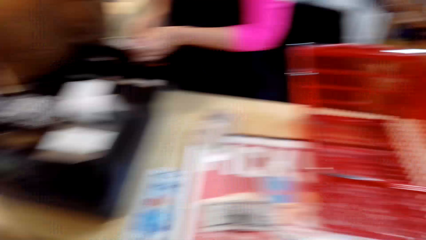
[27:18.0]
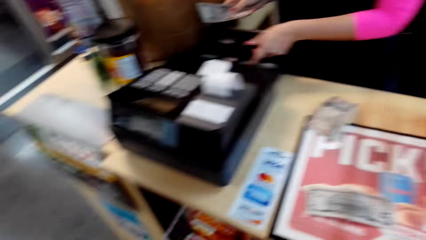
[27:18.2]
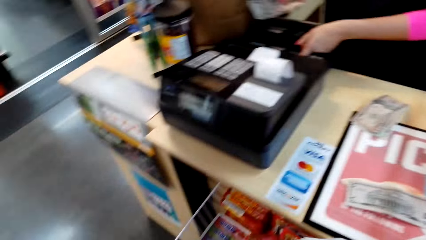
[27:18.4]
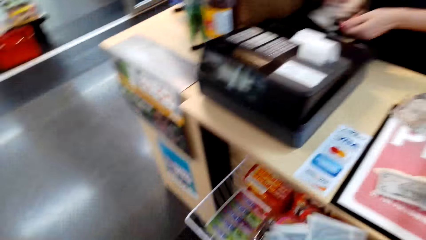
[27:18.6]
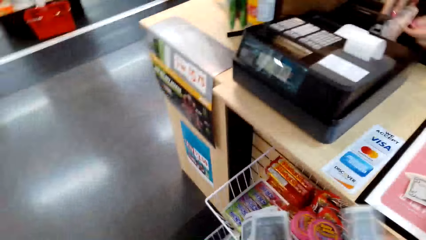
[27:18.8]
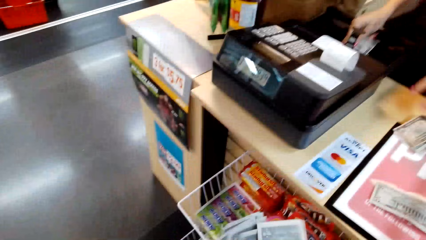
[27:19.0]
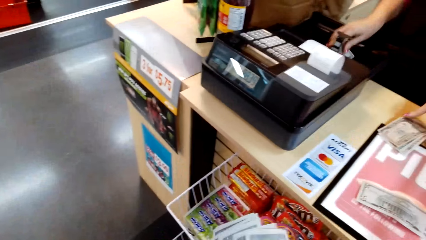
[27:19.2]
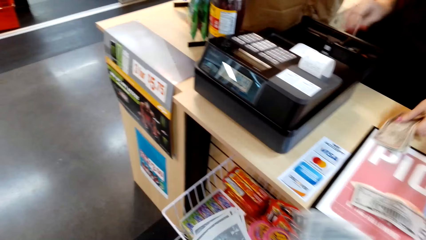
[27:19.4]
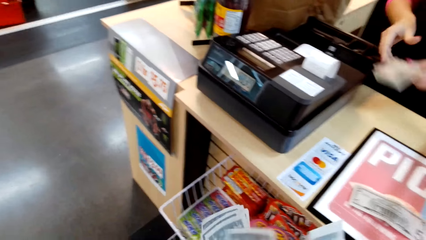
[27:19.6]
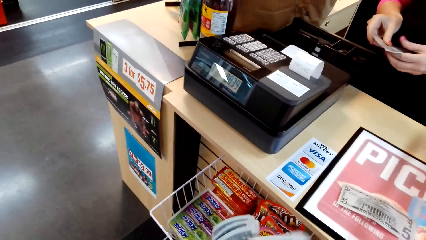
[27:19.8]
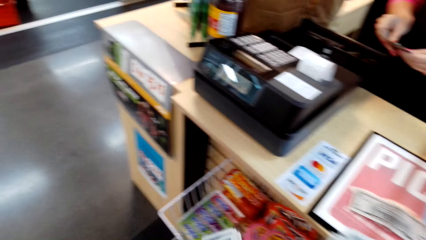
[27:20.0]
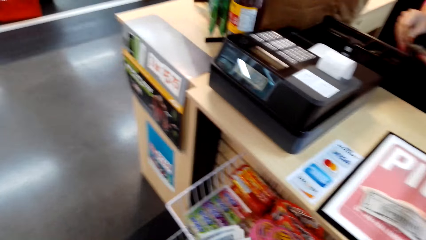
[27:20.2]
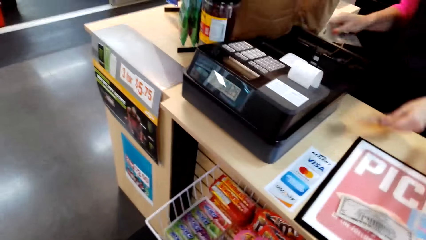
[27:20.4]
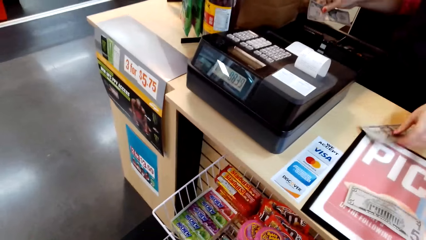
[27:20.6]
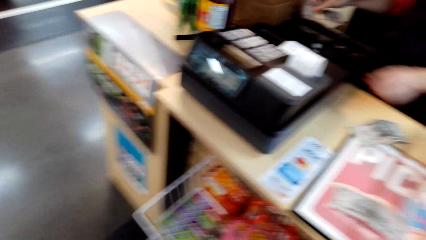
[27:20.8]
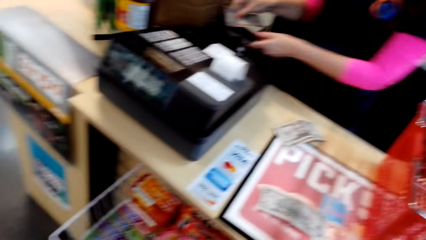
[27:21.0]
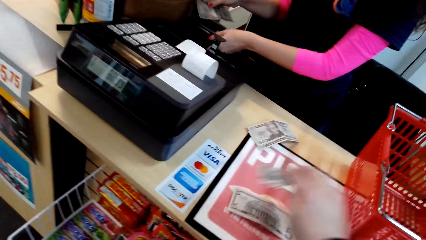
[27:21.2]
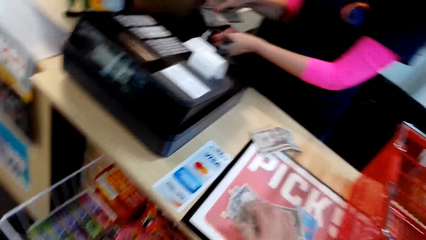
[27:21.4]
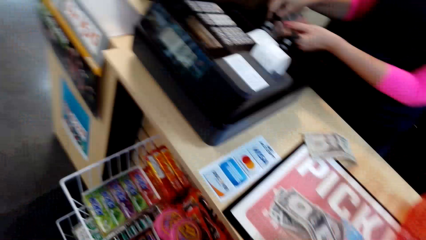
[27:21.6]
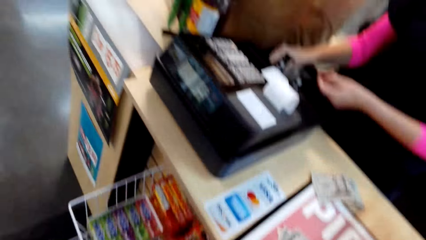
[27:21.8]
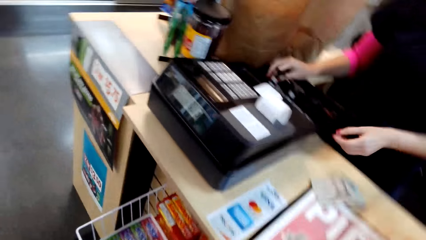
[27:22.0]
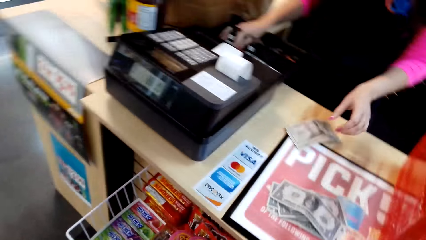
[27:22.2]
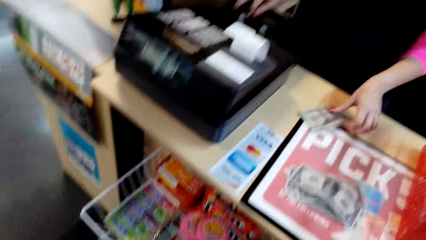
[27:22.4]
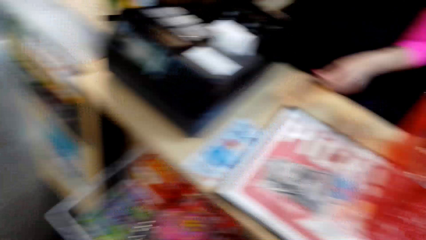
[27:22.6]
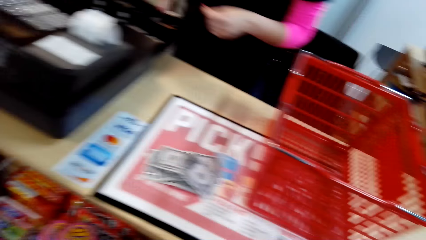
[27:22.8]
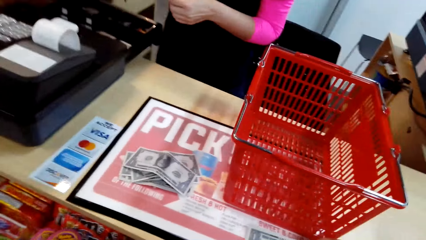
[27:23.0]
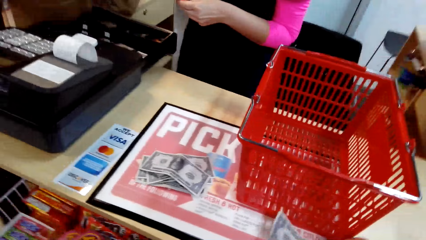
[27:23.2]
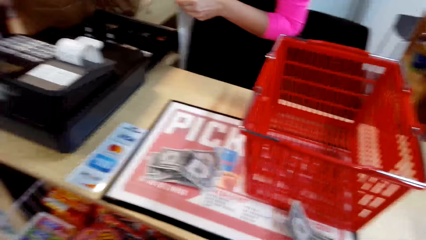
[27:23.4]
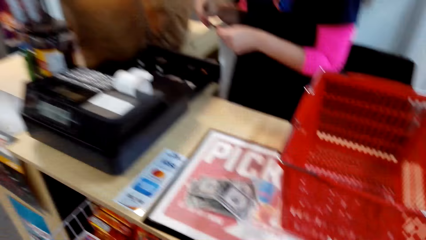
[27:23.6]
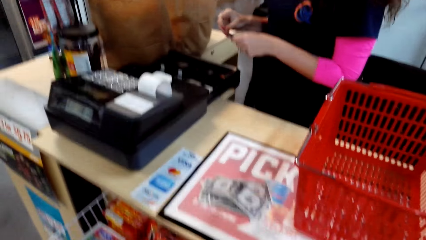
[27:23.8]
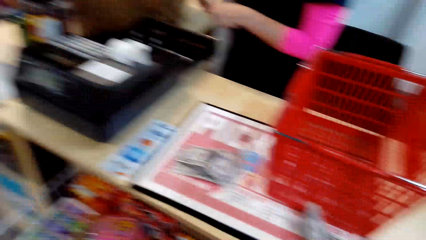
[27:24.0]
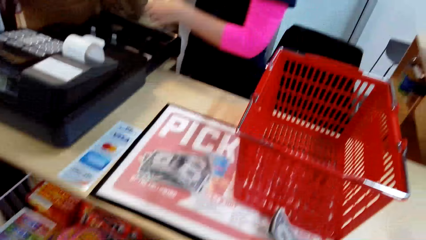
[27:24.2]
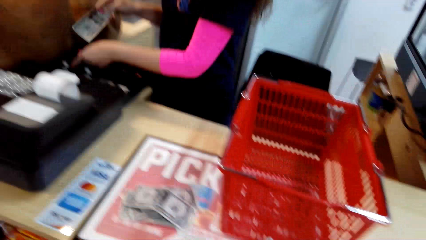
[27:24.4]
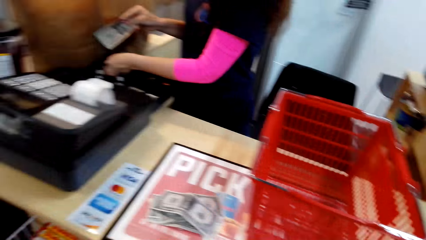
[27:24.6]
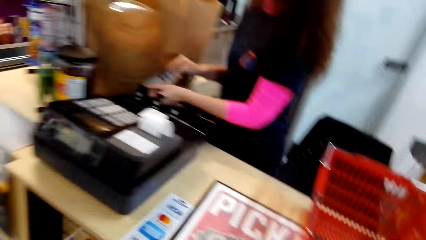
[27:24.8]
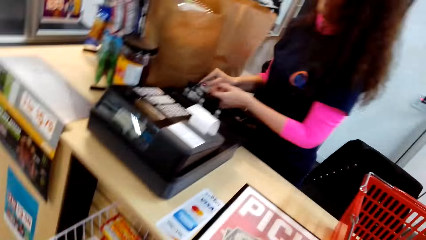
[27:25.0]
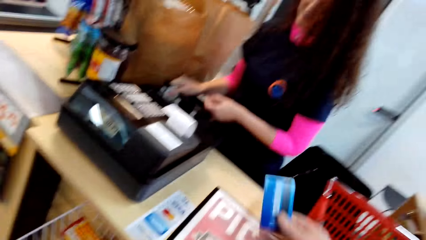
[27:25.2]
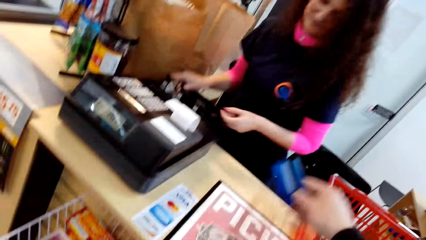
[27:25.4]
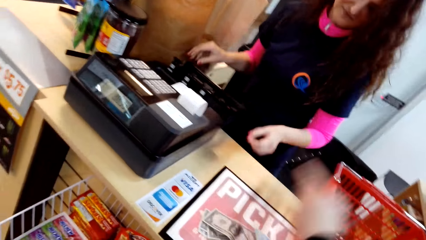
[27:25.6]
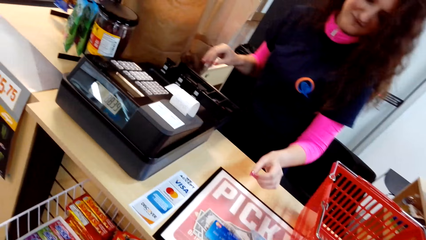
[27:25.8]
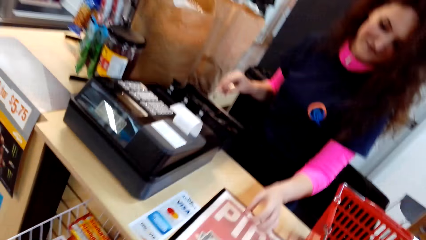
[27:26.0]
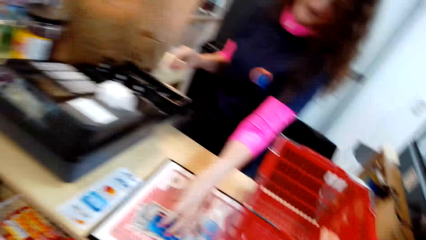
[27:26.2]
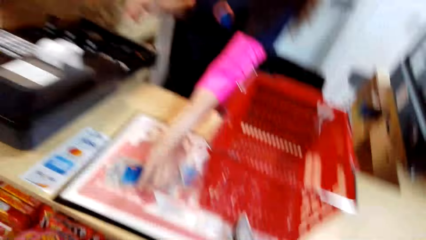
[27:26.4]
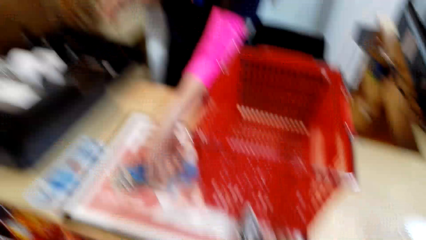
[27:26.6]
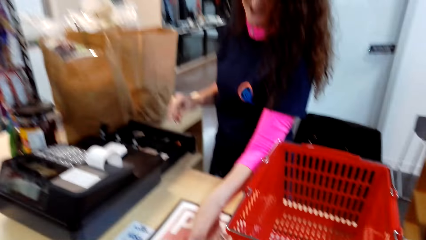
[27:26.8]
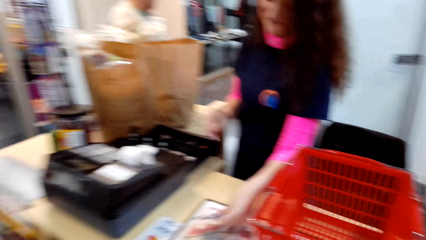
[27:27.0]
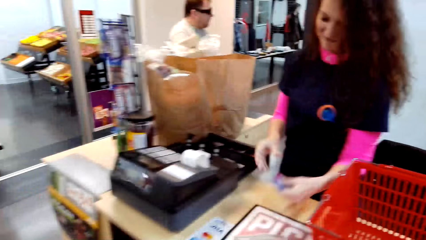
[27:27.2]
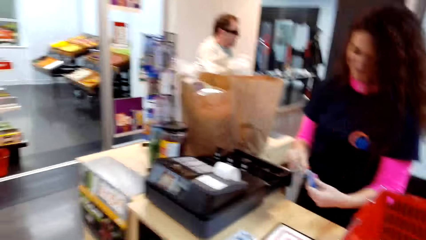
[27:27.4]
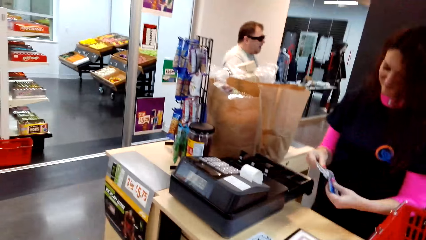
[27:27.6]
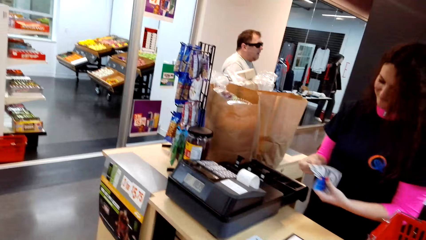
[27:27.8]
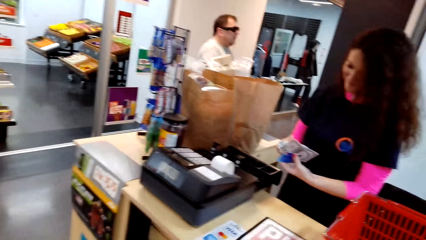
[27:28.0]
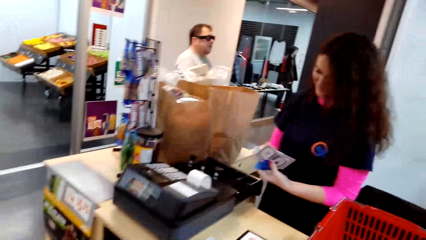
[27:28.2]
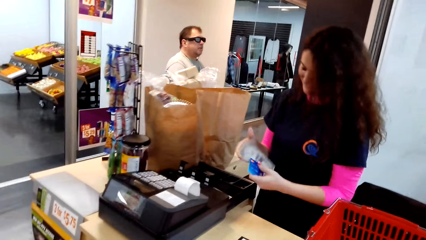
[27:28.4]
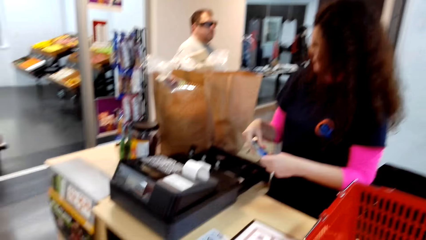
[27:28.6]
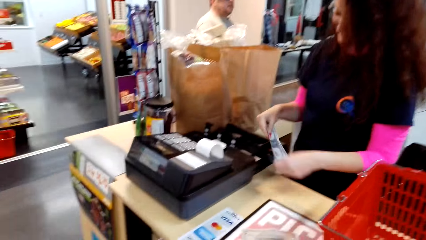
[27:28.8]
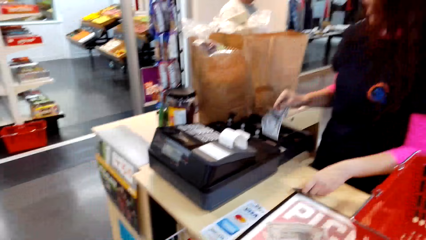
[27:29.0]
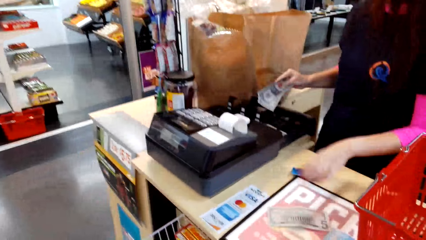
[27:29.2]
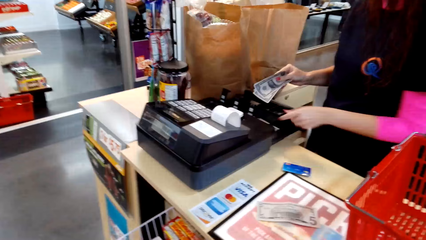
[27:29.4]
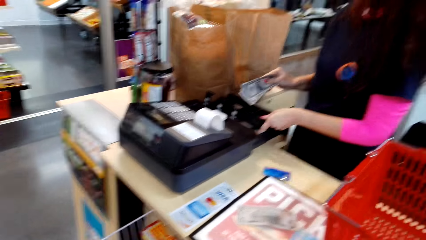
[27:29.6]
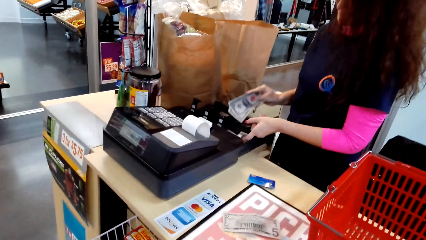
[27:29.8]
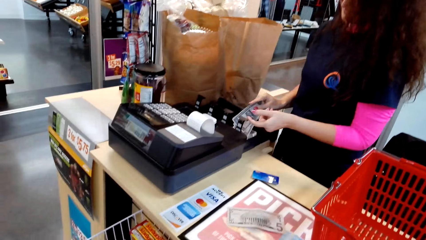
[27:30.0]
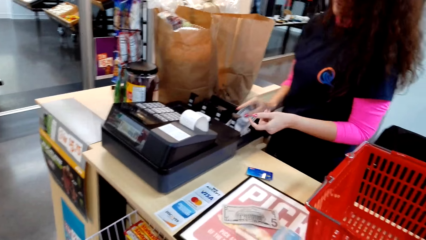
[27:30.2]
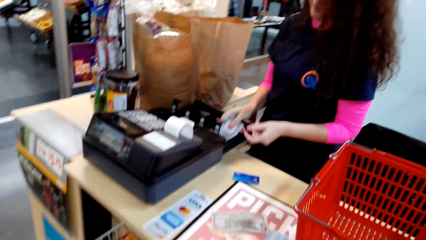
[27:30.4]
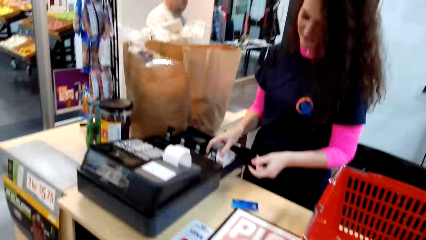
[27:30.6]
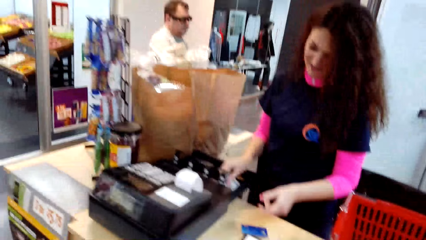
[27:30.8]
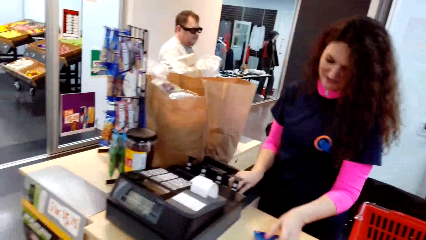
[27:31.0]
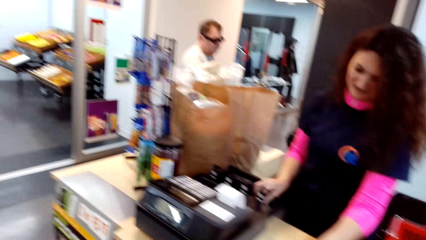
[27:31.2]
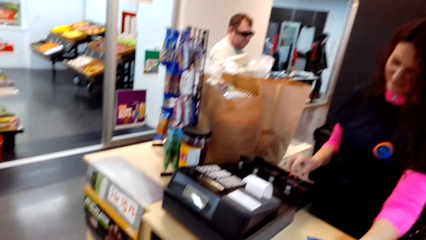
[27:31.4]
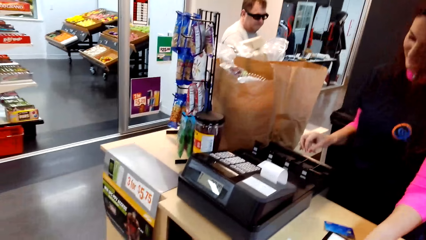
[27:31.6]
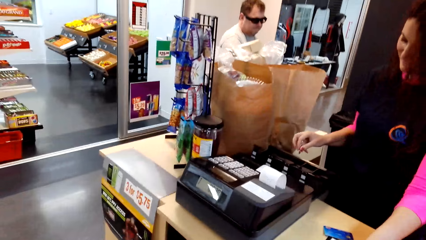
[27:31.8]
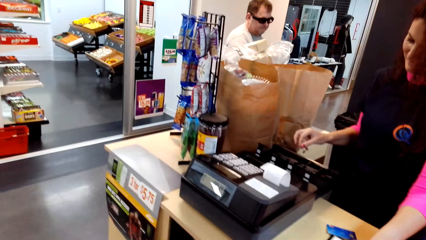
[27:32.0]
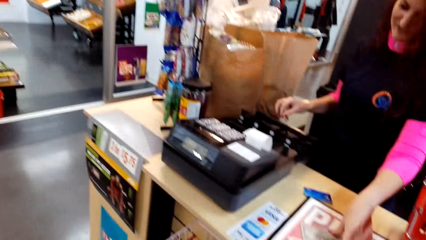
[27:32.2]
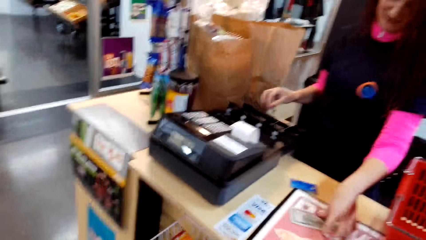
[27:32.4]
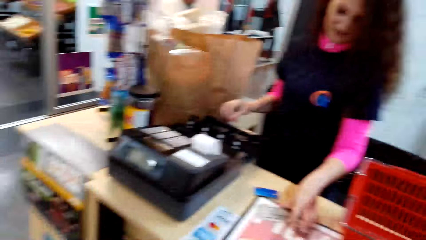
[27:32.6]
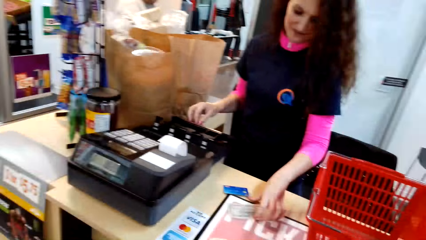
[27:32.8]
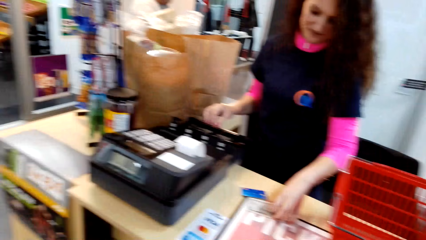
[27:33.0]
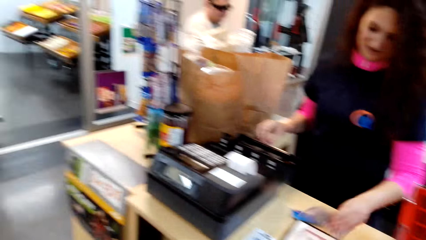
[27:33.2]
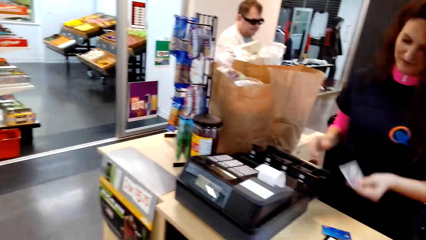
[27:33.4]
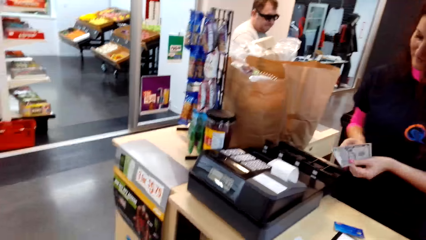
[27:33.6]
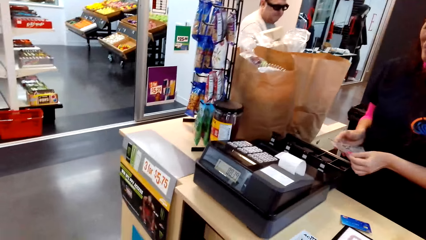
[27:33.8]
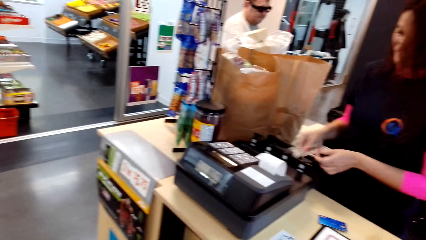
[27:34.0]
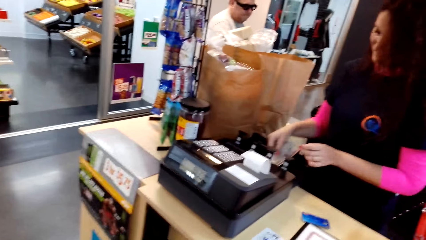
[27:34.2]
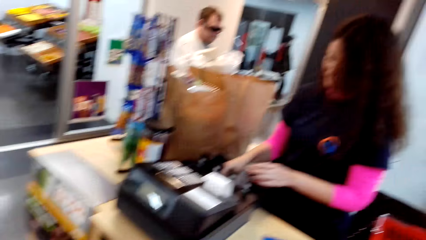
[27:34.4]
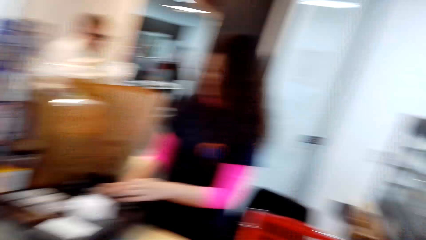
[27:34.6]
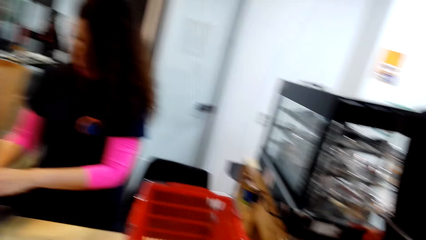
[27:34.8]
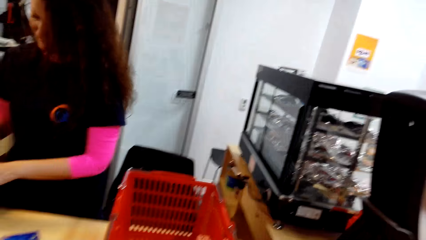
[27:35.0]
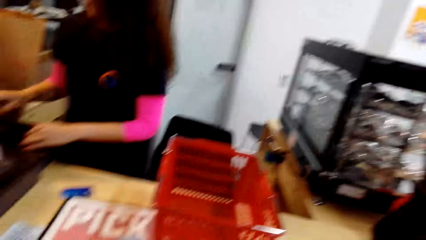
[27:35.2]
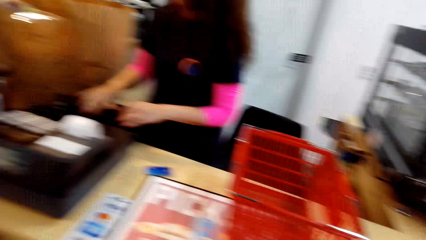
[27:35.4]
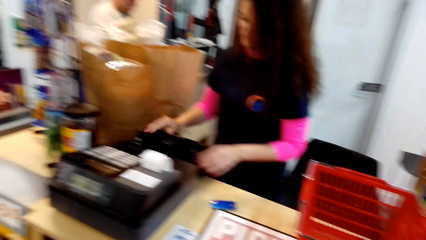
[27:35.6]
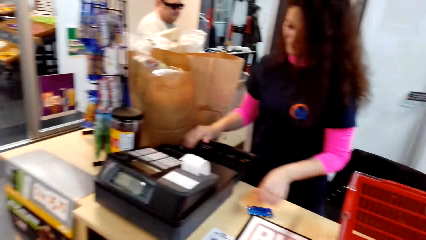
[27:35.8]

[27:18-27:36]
The cashier puts money in the cash register machine, picks up money on the counter, places some money on the counter and puts money in the cash register machine. The camera wearer places money on the counter. The cashier picks up money on the counter. The camera wearer places an ATM card on the counter. The cashier picks up the ATM card and the money. The camera wearer stares at the cashier. Another person stands near the counter. The cashier flips the money, places the ATM card on the counter and puts the money in the cash register machine. The cashier picks up money on the counter, passes the money to the right hand and puts the money in the cash register machine.
